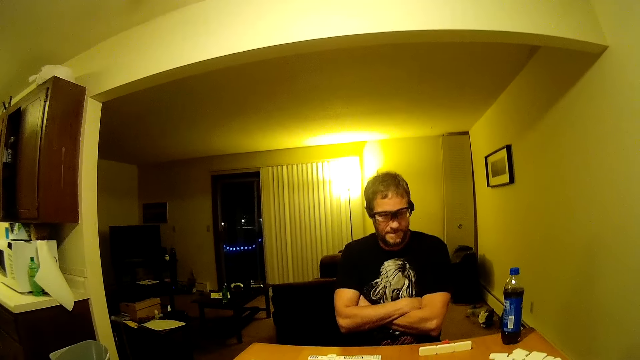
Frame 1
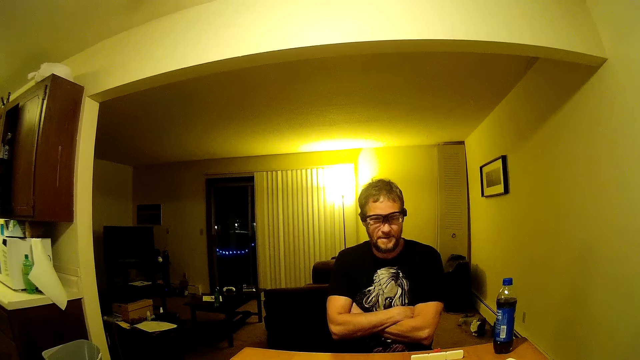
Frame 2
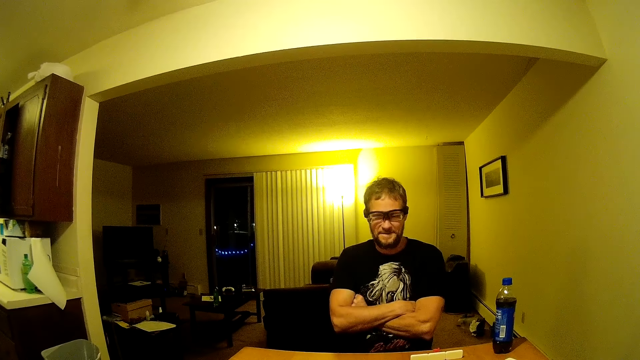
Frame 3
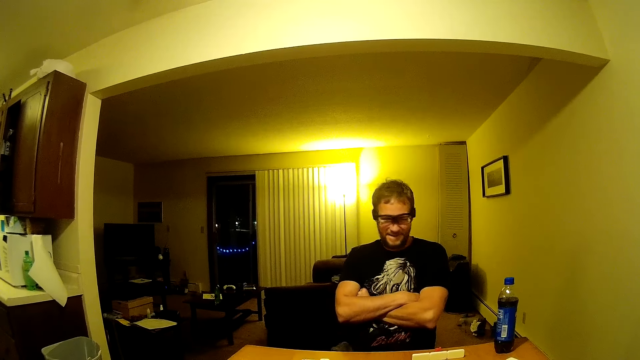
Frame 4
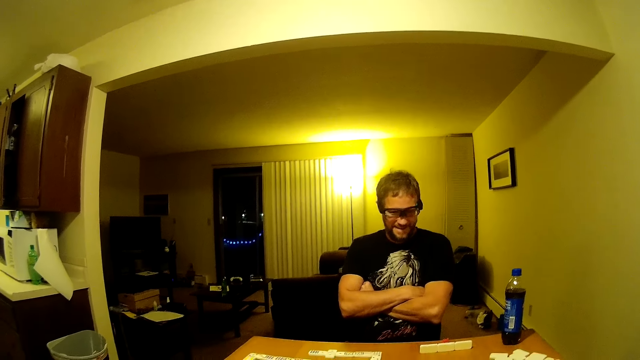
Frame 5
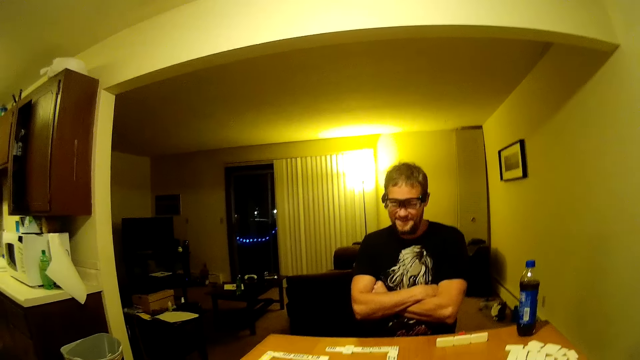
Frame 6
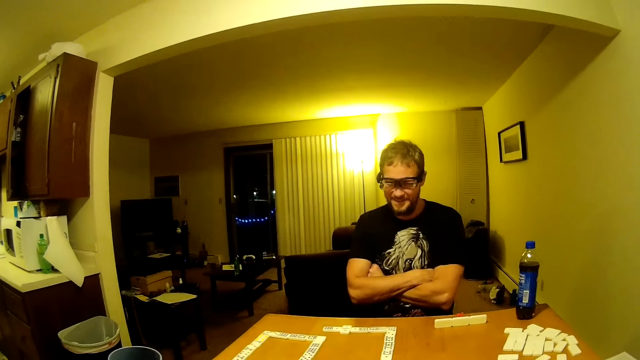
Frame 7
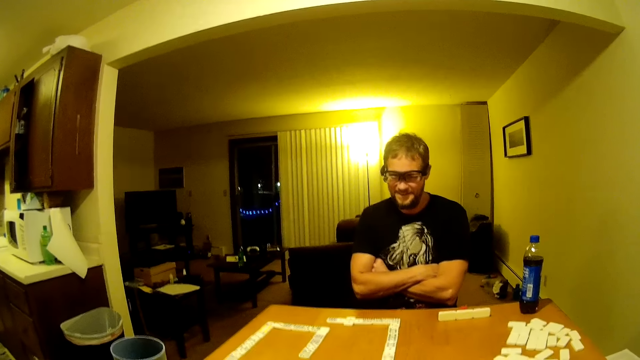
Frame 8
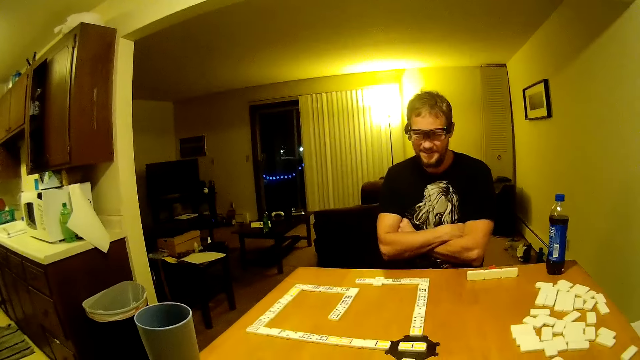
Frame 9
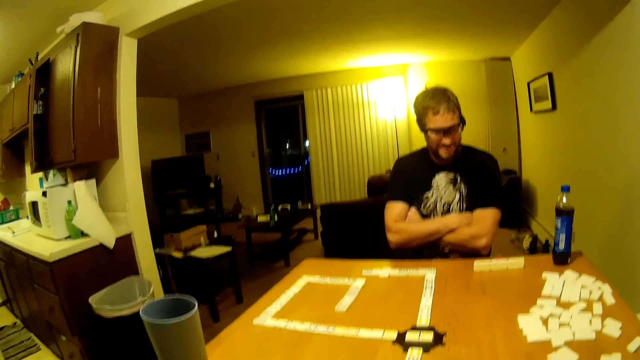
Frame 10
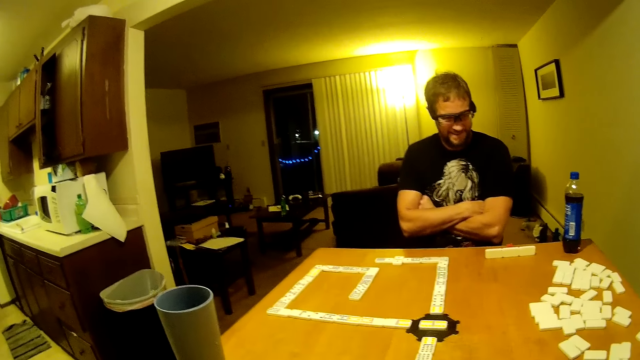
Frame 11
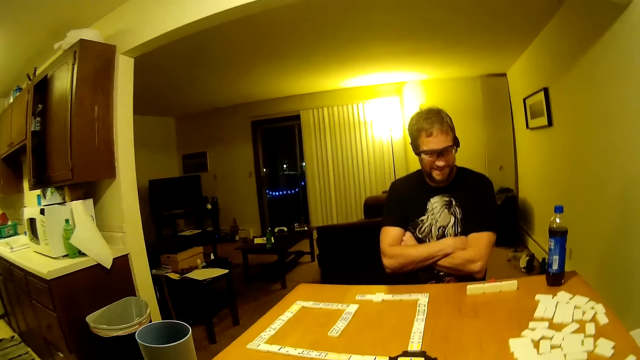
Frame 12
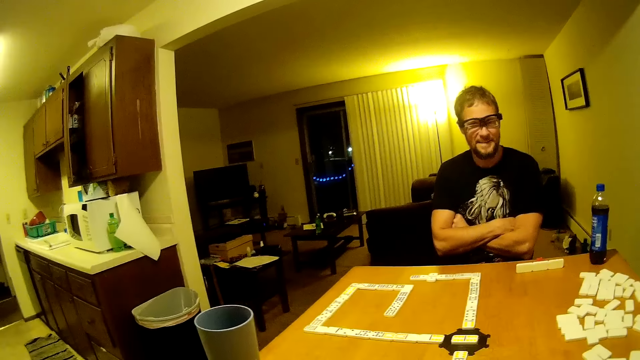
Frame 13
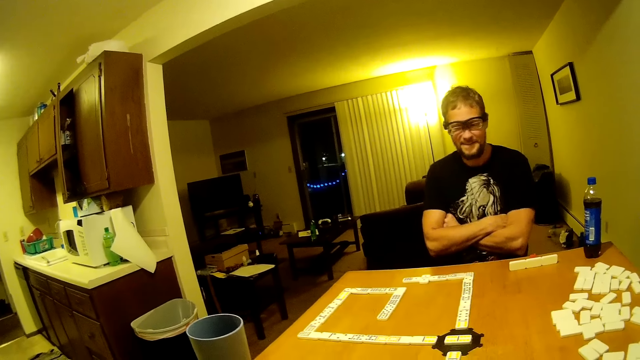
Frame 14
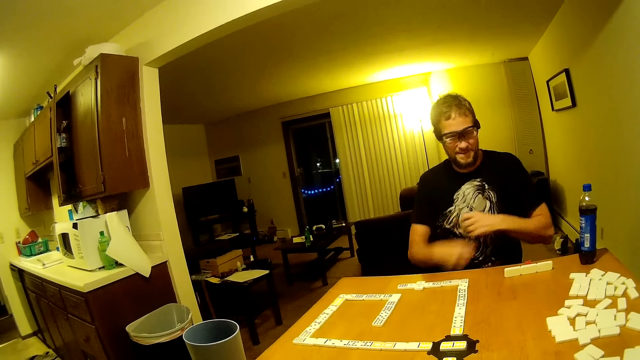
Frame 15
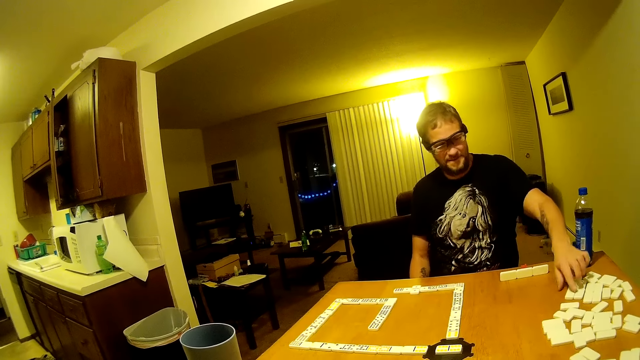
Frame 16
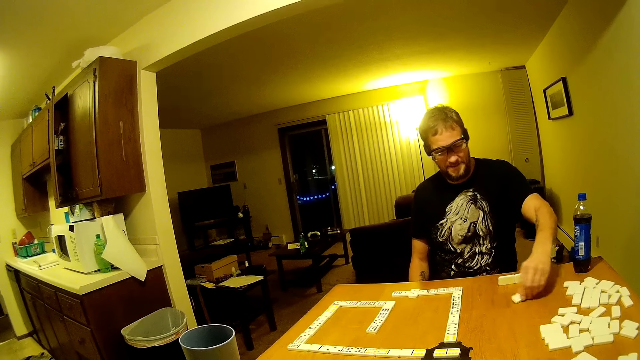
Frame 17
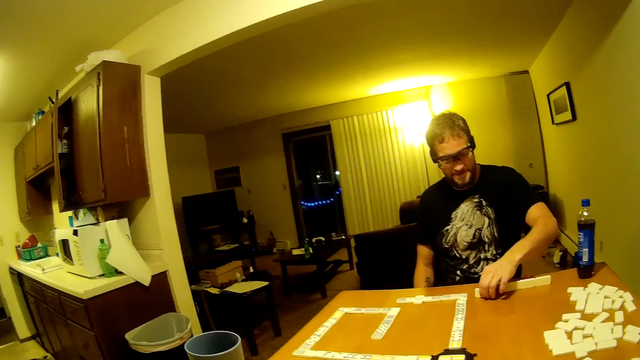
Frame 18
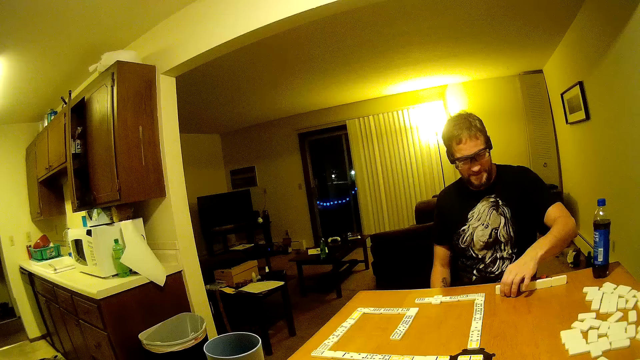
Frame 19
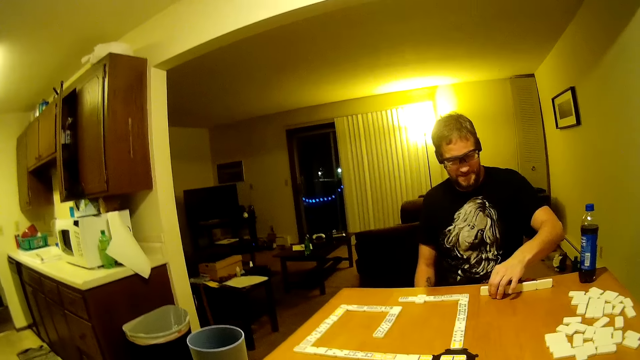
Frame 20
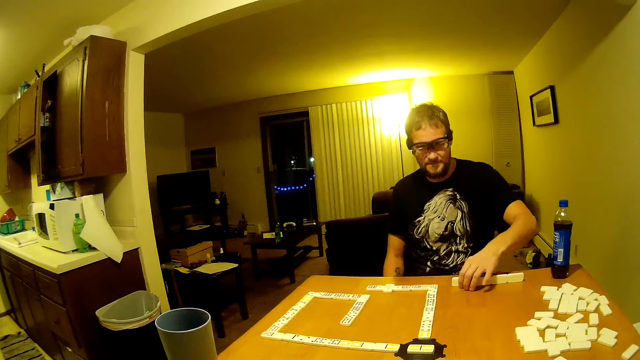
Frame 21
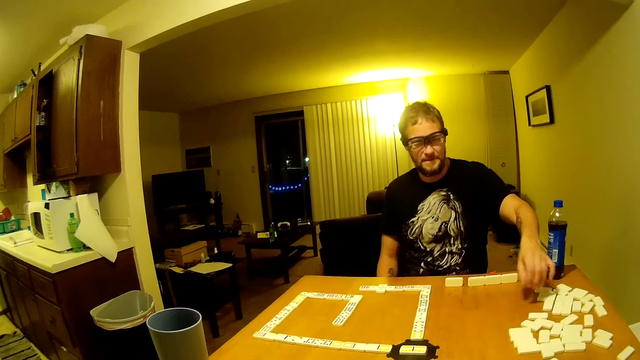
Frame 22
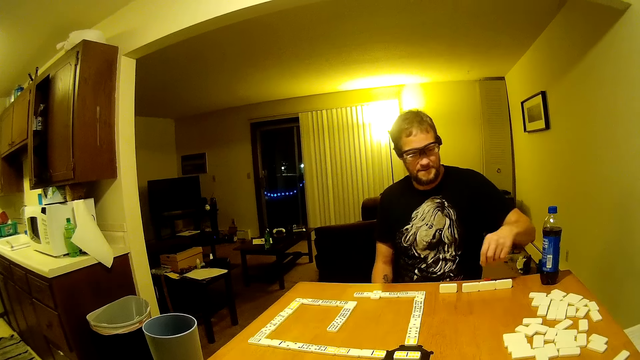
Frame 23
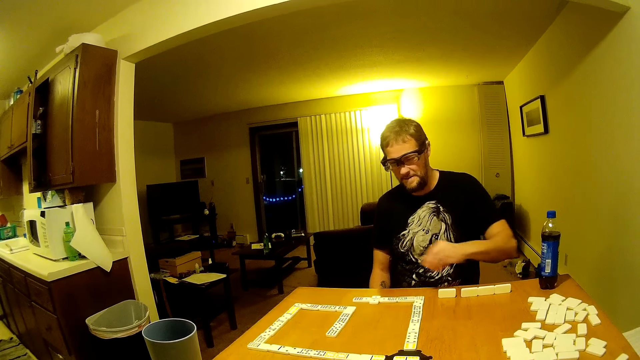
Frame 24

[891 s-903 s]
A man speaks to the camera wearer. The camera wearer laughs, speaks to the man and looks around. The man unfolds hands, picks a domino from the table, moves the domino on the table and positions the domino piece. The man touches the domino on the table and picks something from the table.

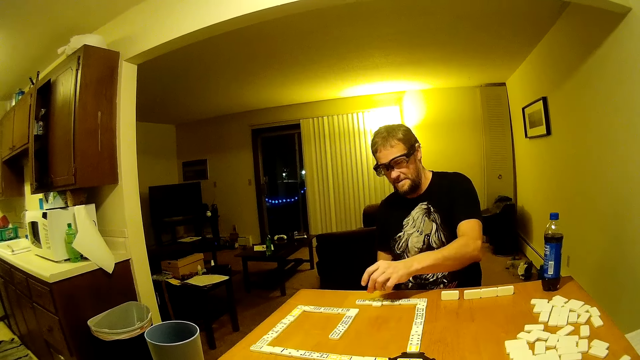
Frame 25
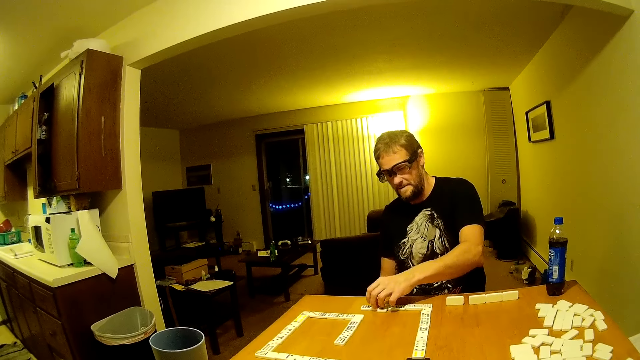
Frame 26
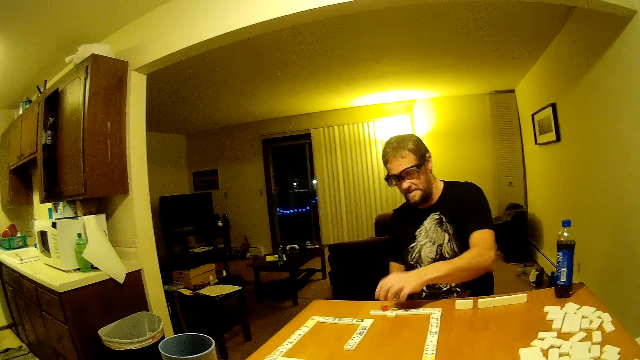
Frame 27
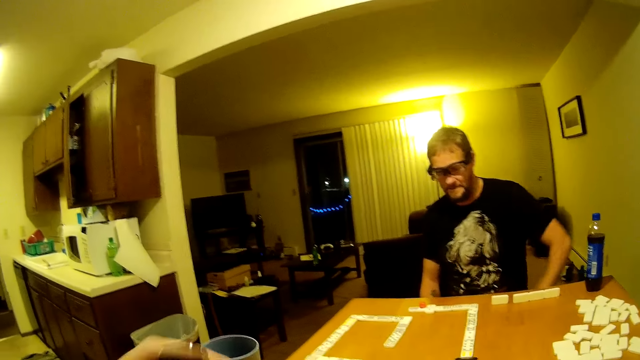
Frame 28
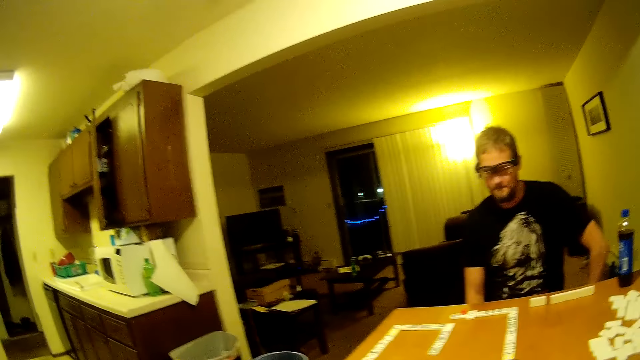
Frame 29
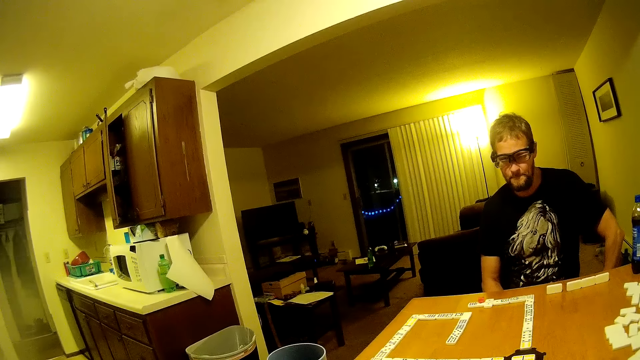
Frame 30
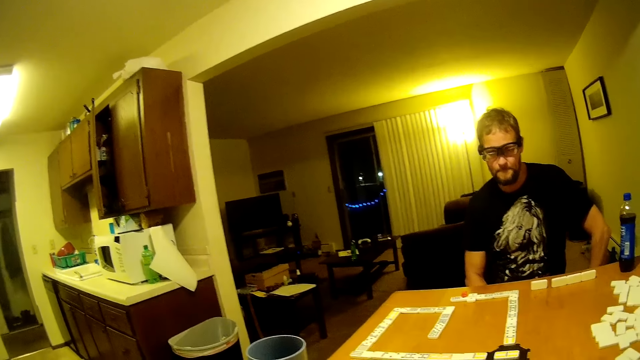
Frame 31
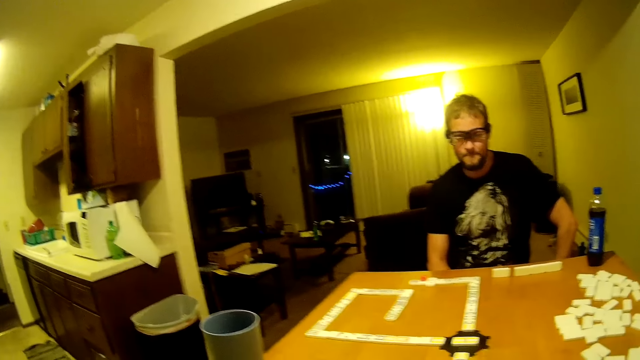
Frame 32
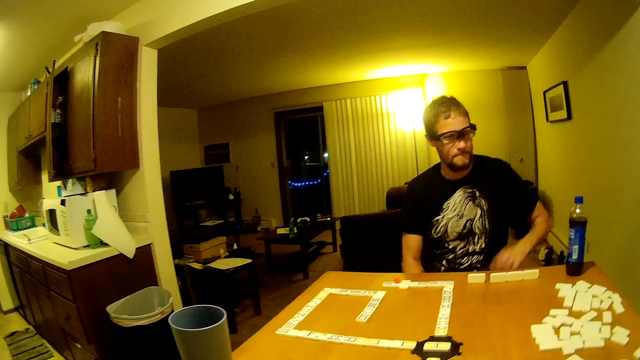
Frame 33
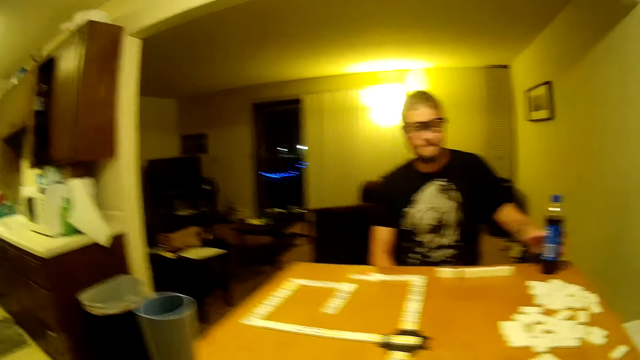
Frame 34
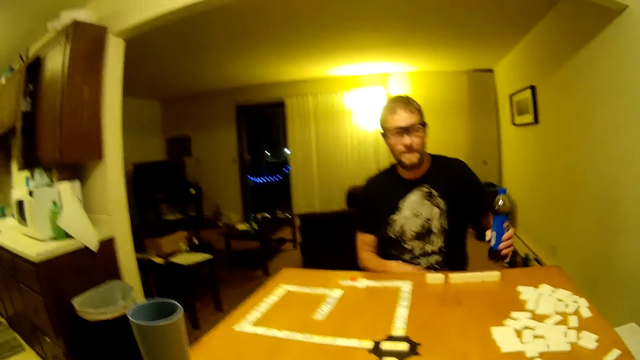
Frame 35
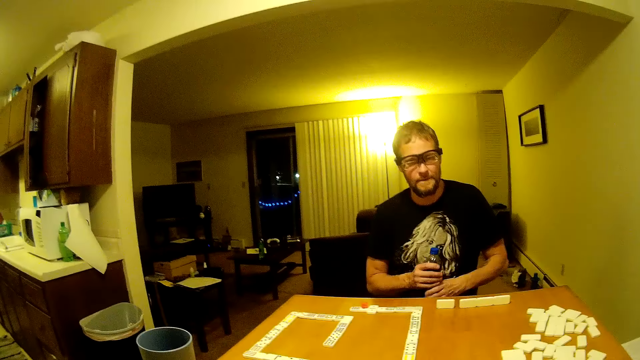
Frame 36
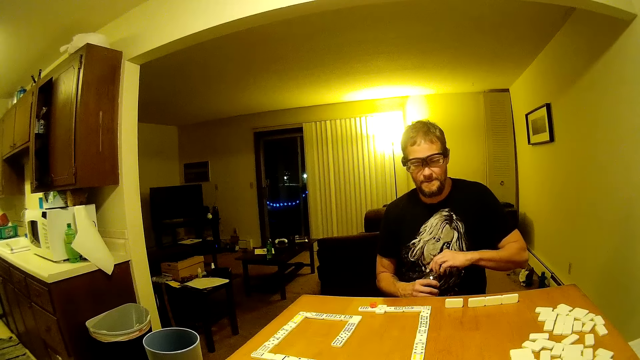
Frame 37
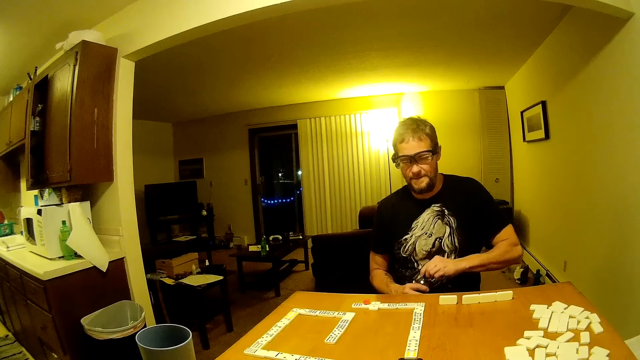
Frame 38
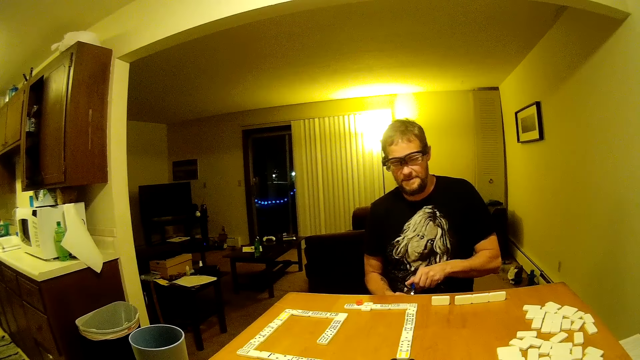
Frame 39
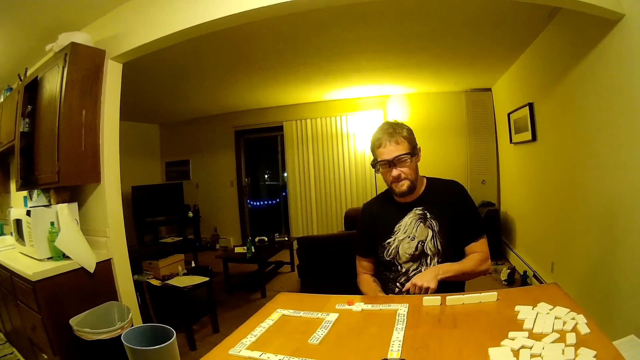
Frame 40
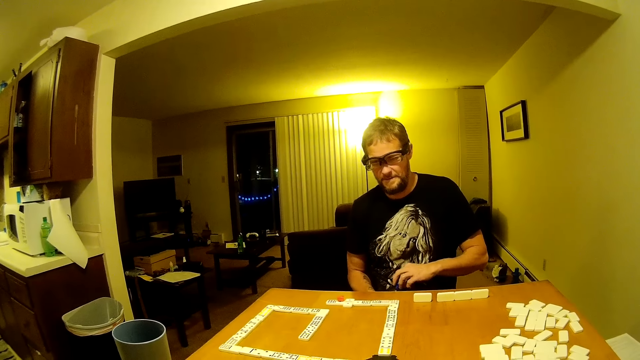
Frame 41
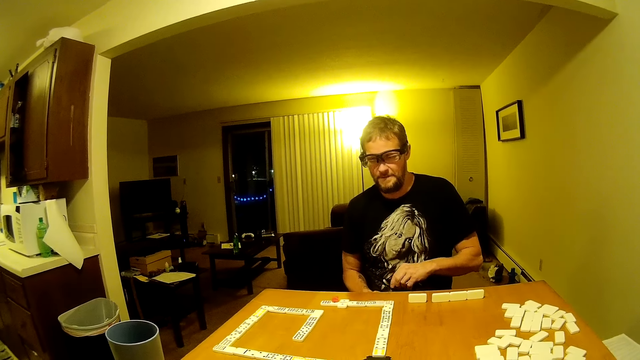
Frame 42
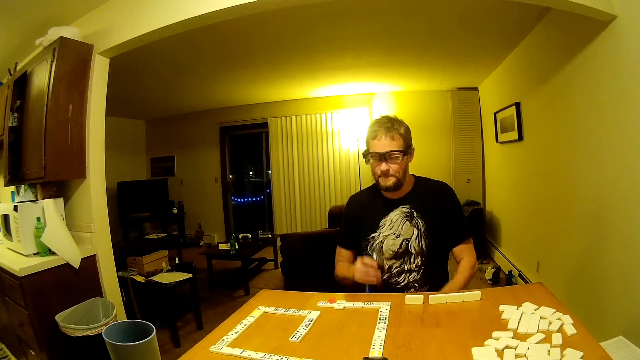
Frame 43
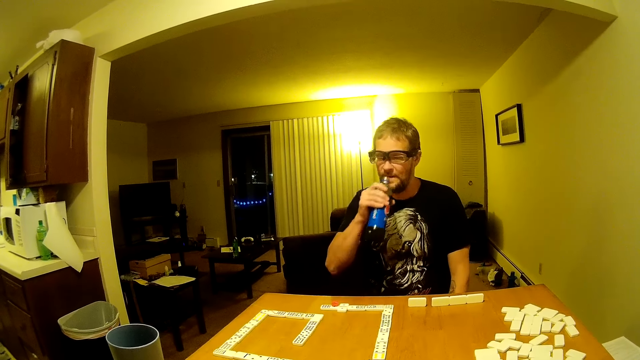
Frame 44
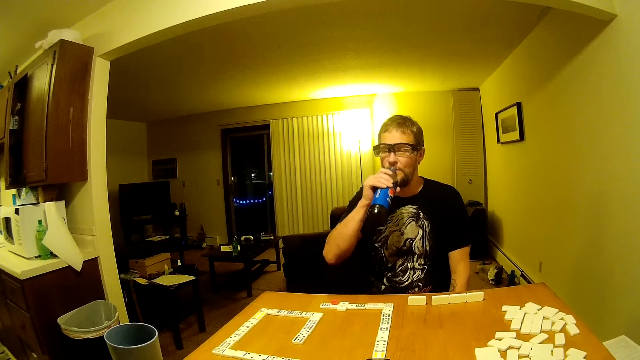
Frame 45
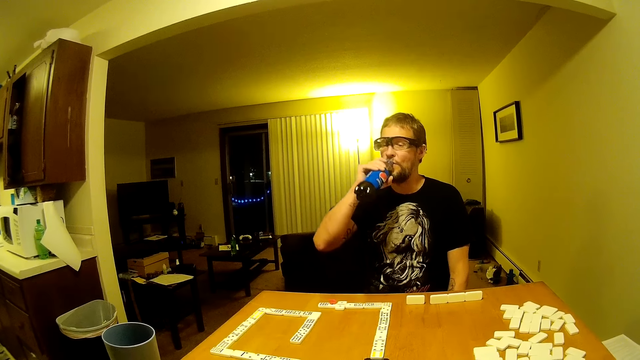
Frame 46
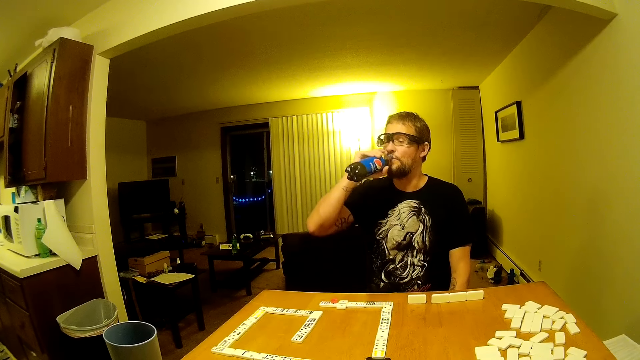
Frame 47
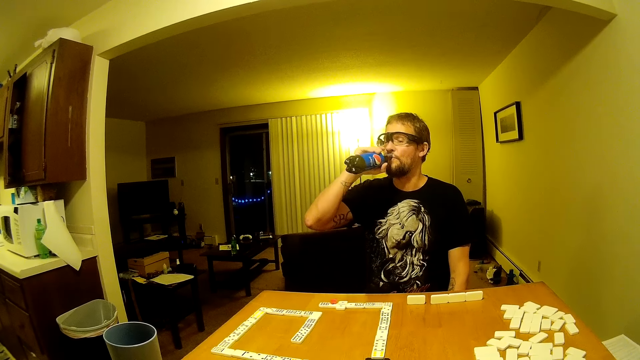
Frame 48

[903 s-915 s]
A man puts something on the domino pieces. The camera wearer moves their hand and looks around the table. The man picks a bottle of soda from the table, passes the soda bottle to the other hand, opens the soda bottle, and drinks the soda from the soda bottle.
